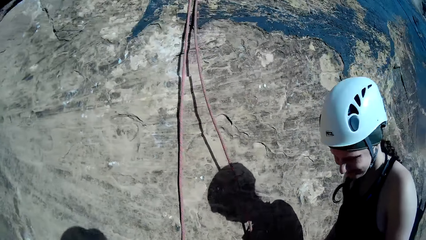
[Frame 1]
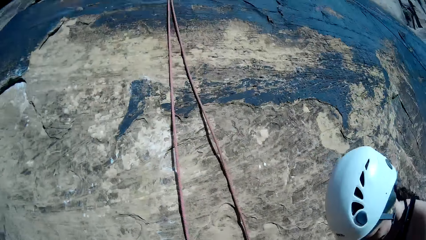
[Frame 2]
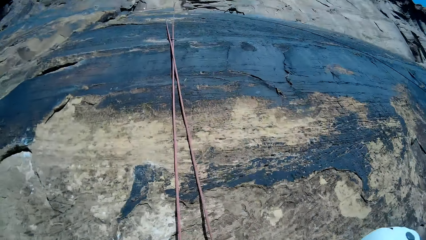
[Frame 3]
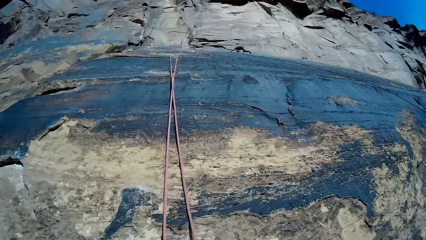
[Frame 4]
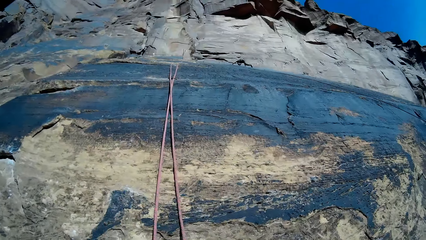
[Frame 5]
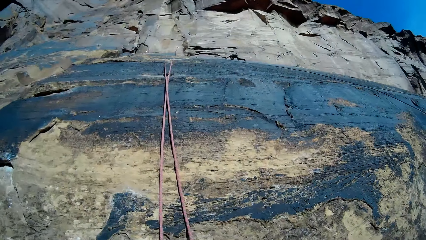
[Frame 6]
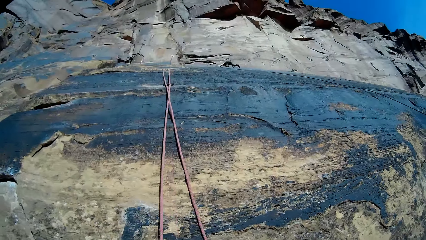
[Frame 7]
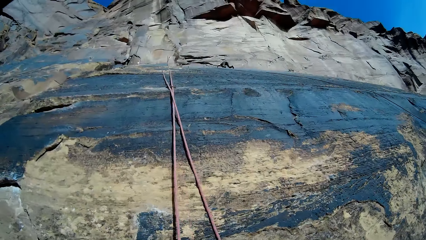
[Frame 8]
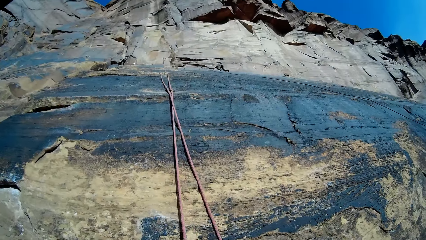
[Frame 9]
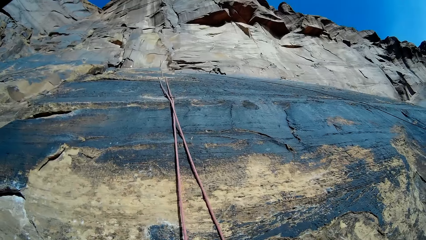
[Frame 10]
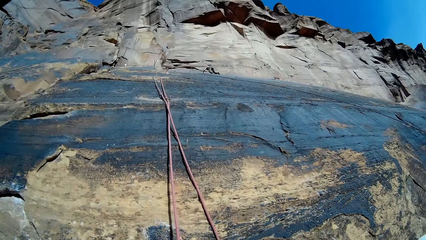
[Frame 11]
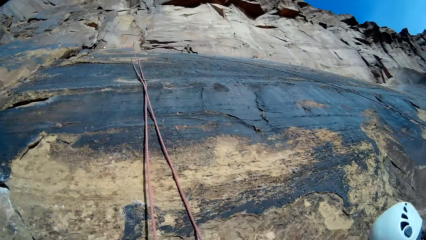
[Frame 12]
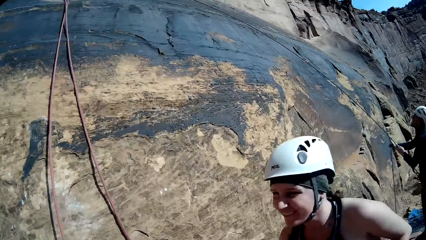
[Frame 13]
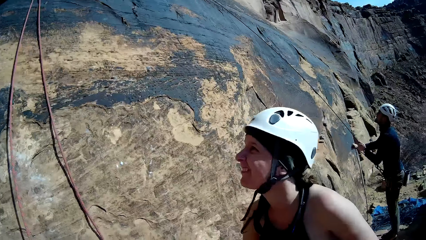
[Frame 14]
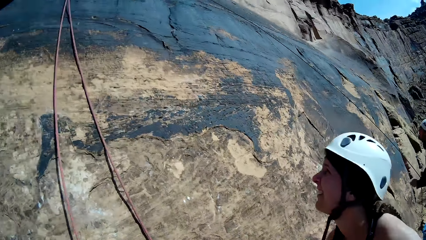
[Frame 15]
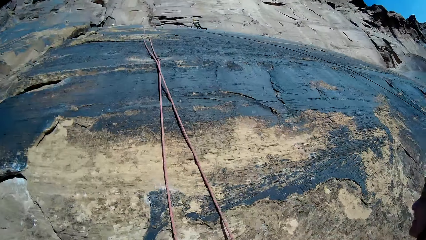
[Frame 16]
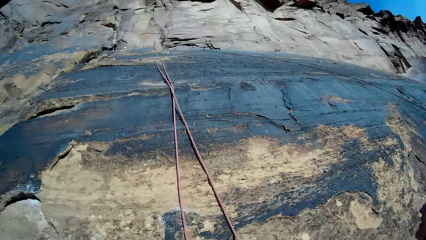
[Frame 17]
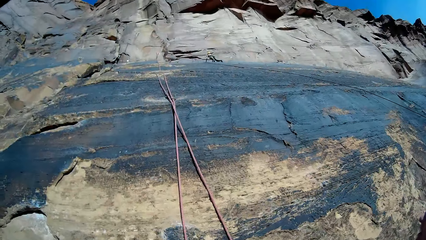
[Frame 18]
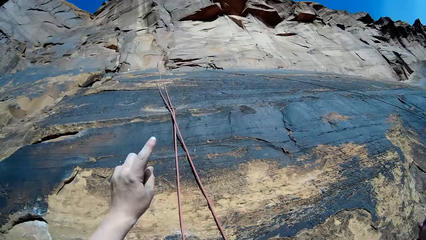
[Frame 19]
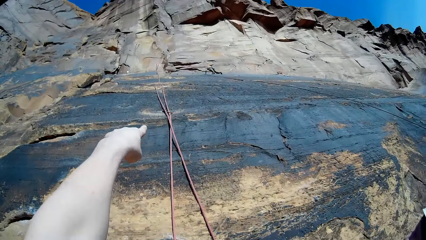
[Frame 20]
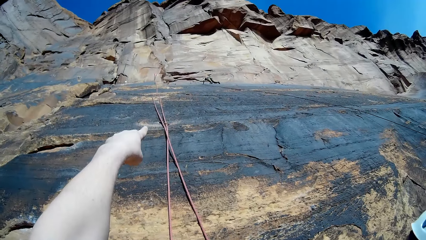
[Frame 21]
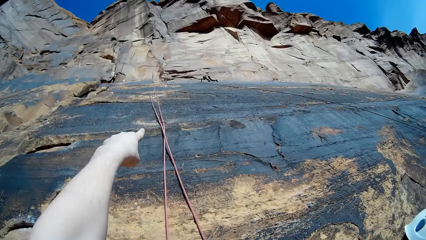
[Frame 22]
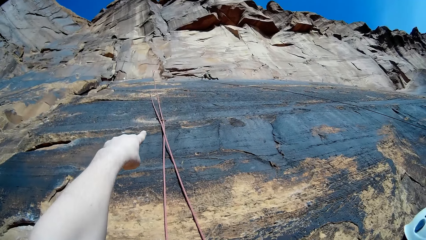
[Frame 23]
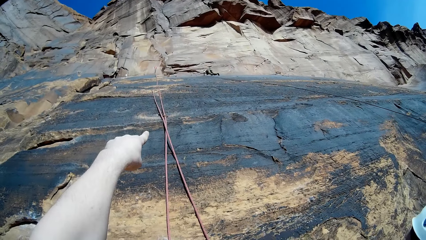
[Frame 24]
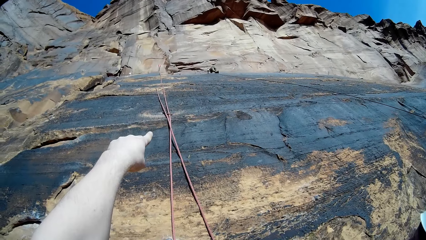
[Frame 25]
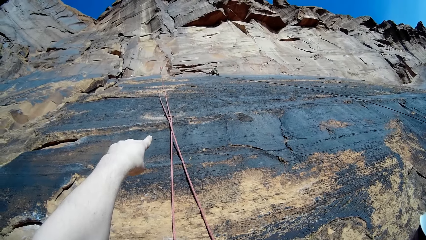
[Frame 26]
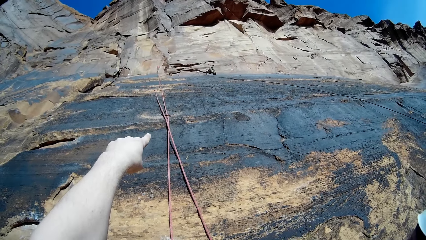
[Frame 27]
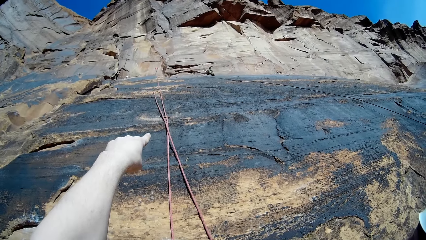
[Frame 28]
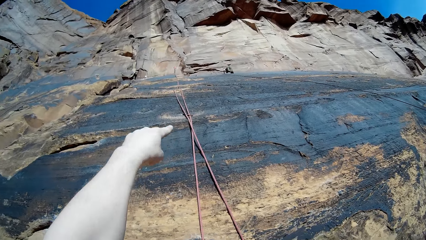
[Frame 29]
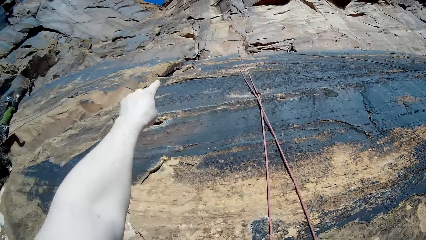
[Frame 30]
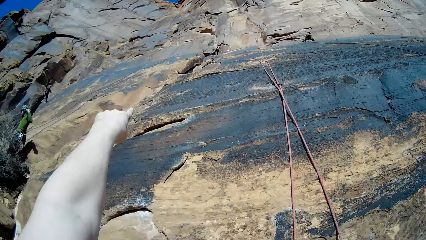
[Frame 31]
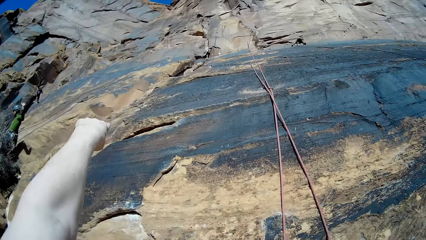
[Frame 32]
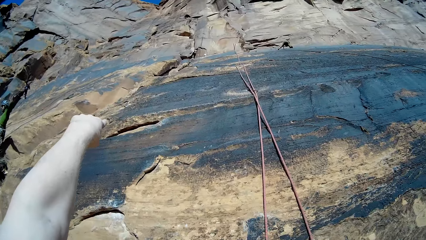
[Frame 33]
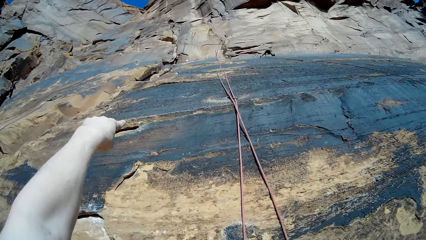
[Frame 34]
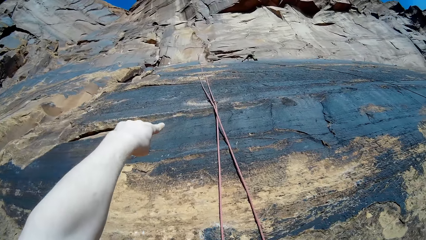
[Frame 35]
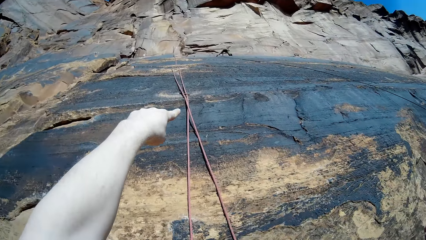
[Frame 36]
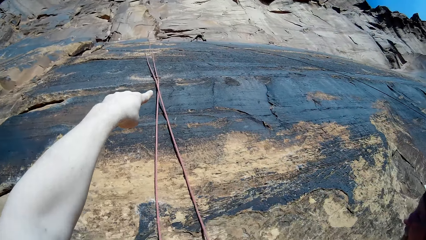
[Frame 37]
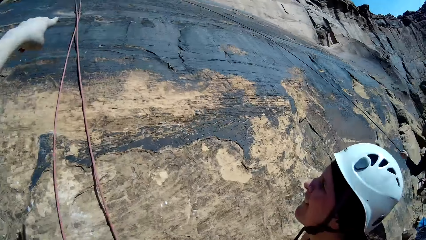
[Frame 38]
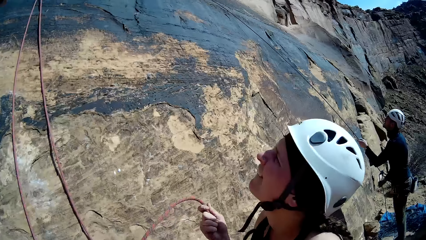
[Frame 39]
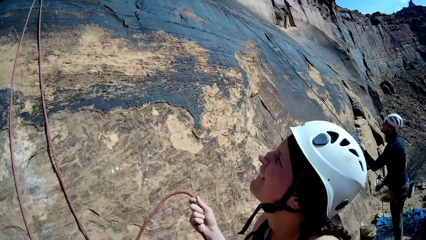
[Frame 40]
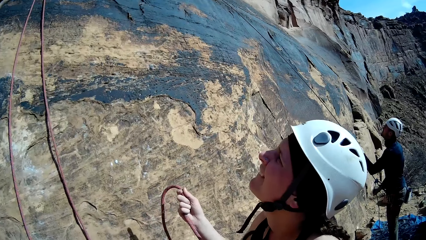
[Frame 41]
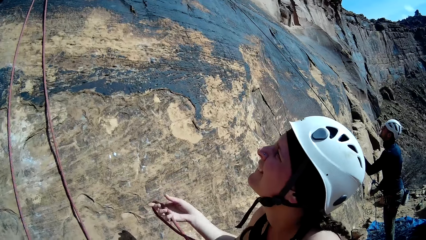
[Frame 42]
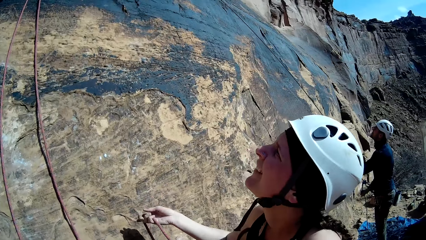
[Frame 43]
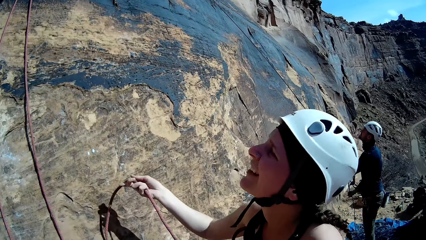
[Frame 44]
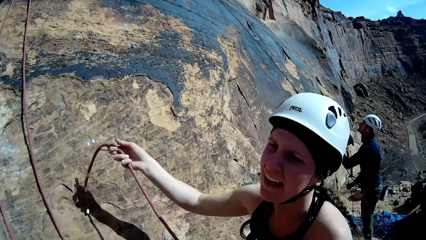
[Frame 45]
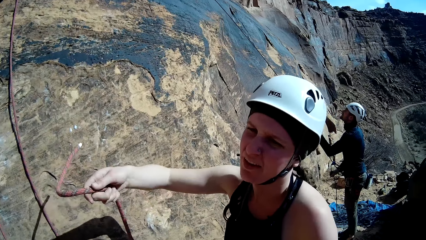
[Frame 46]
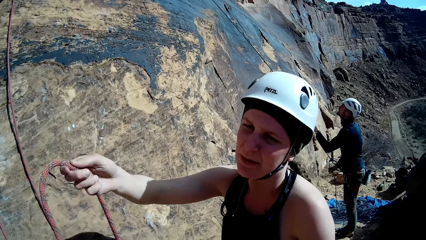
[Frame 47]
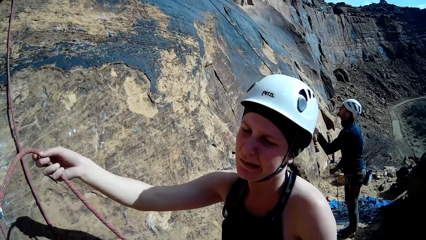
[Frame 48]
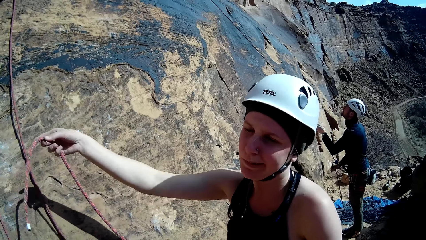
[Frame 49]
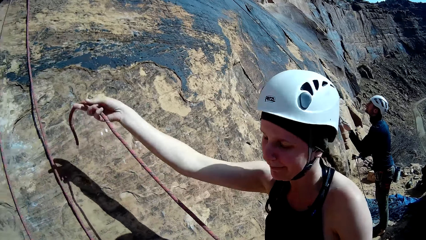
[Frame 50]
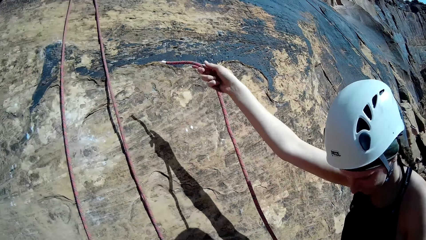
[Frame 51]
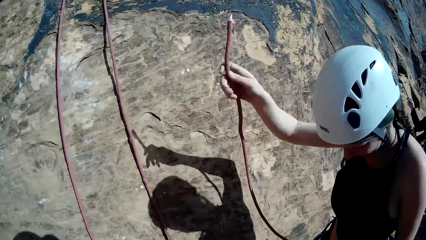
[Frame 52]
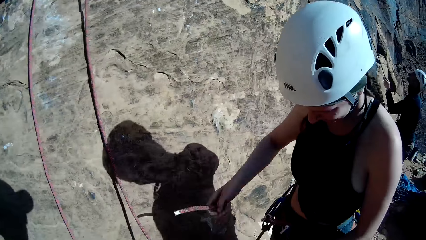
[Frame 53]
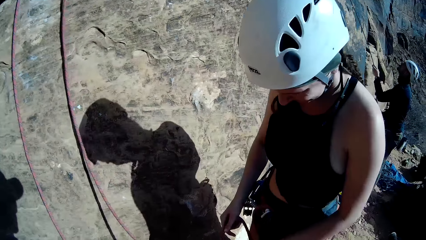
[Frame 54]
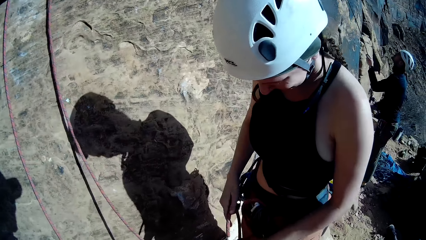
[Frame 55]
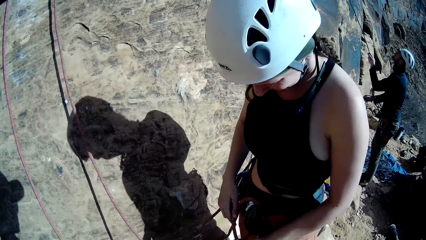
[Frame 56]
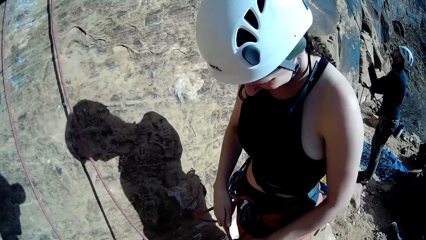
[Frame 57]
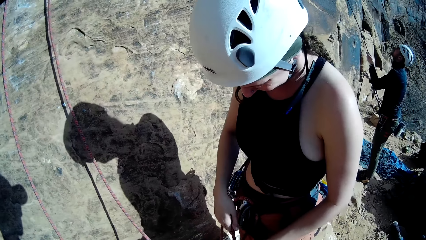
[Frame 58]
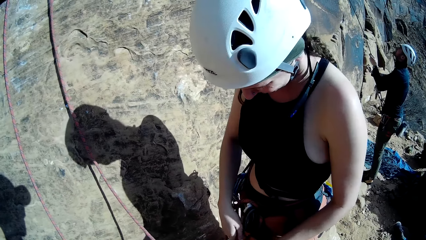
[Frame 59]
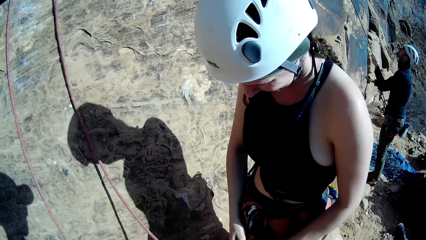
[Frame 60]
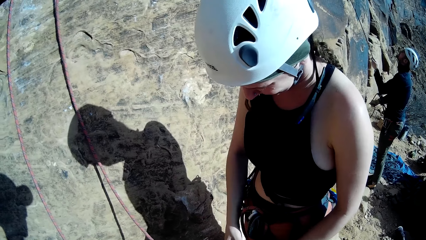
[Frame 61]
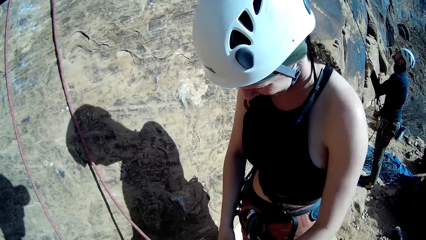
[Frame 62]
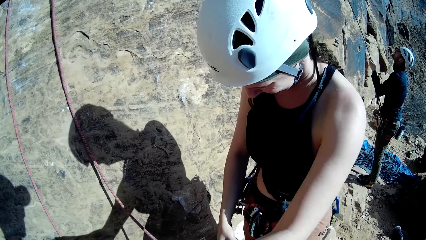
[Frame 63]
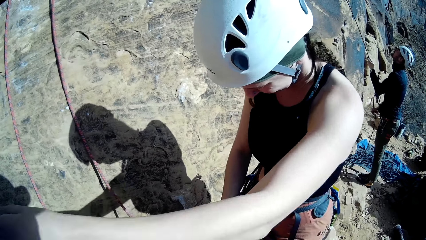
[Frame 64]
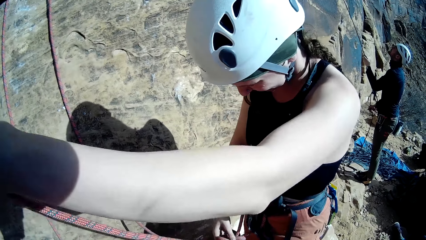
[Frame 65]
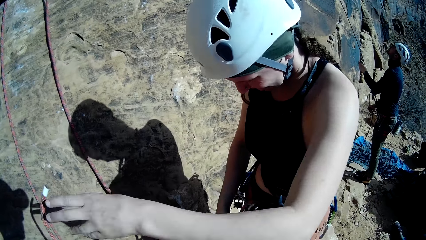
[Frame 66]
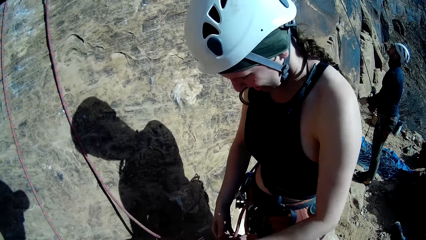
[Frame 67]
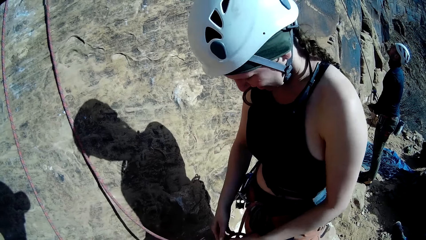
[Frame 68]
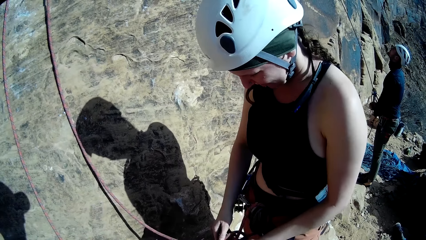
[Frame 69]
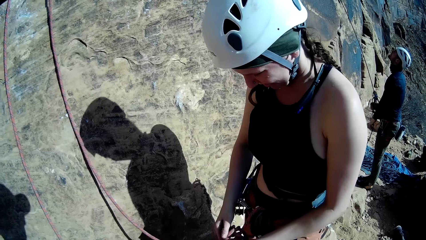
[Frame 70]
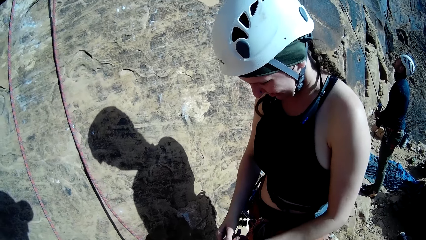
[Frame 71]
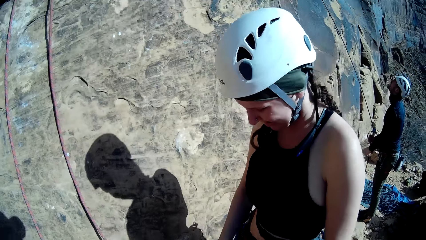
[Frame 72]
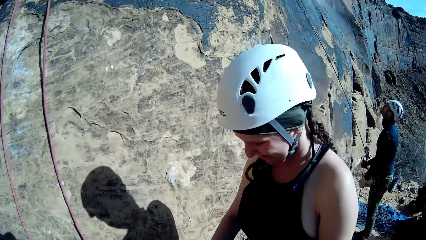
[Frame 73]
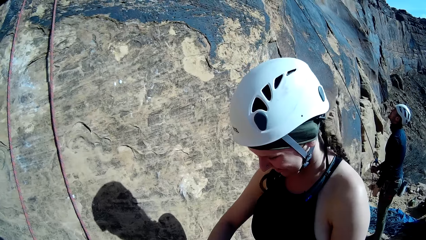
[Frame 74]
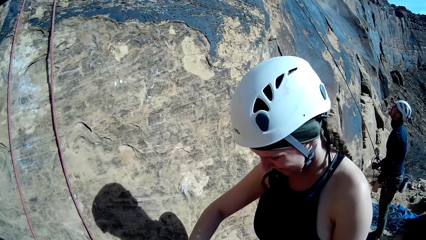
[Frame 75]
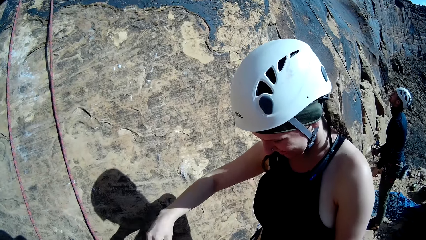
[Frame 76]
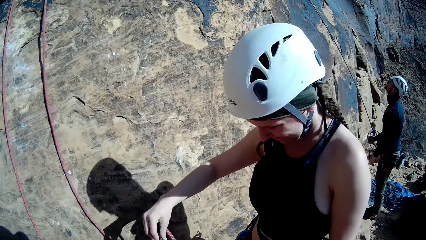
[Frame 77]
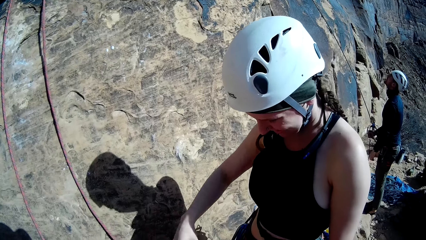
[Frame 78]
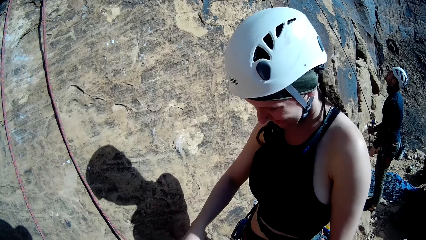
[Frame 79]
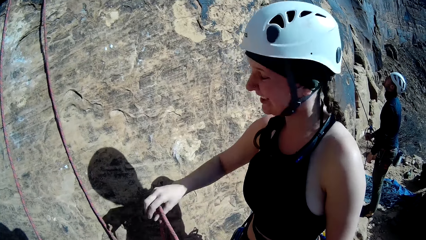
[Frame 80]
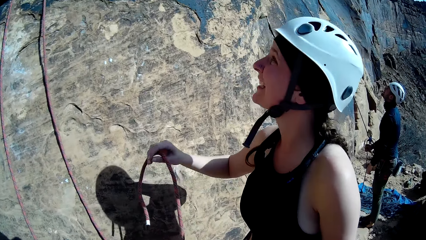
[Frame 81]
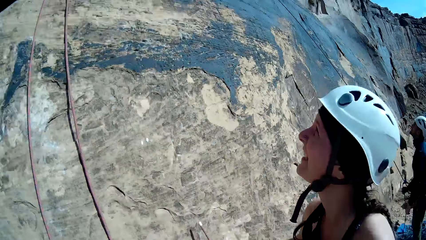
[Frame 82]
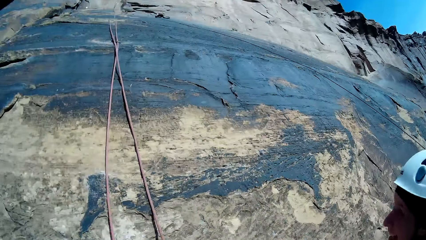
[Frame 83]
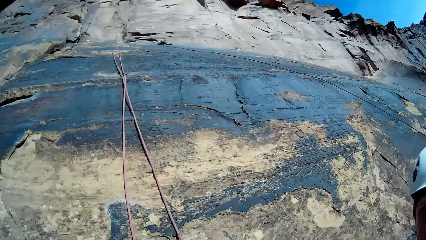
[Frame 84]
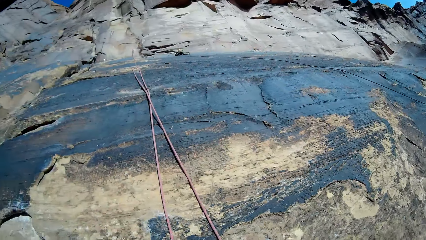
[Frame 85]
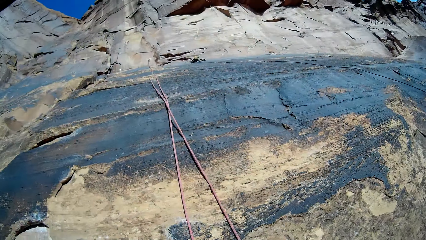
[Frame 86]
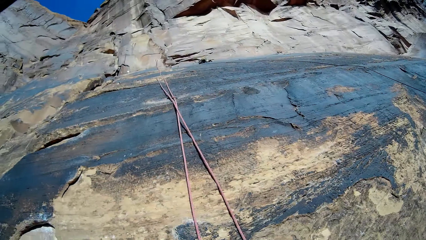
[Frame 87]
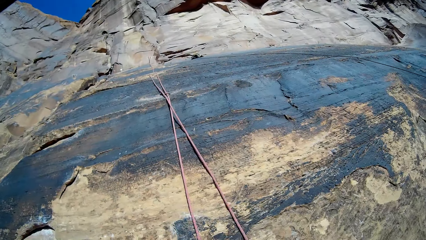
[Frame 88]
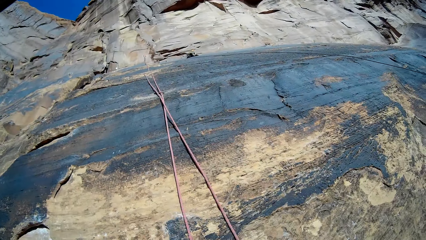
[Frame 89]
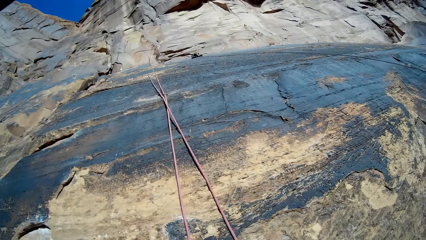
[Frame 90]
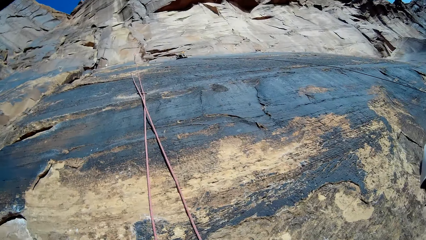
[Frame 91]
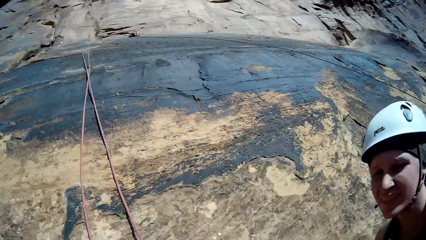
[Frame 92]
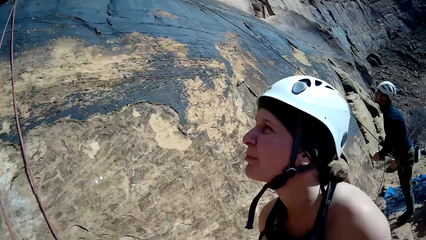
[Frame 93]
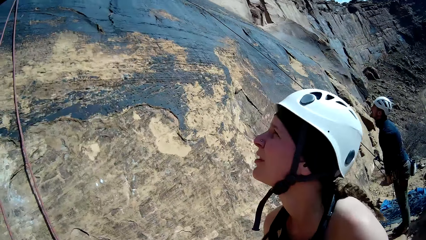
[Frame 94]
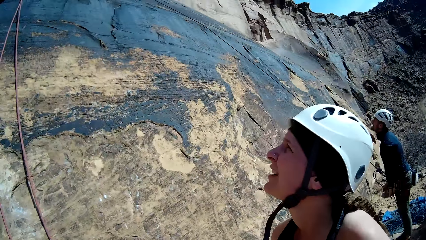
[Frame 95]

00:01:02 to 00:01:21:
The climber looks down. The camera wearer looks up to the rocky mountain. He touches a rope and points at the rocky mountain. He interacts with the climber. The climber attaches the set rope to her waist harness with both hands. The camera wearer moves his head slightly. The climber holds the rope and ties the rope at her waist.
